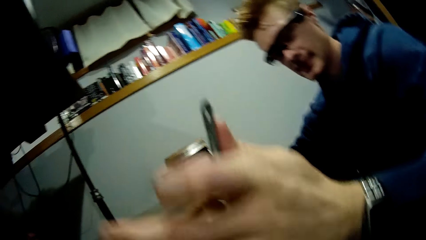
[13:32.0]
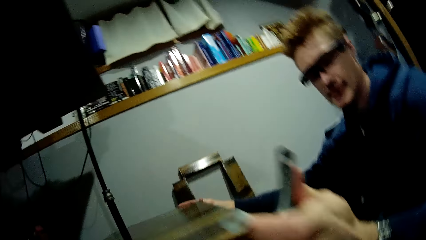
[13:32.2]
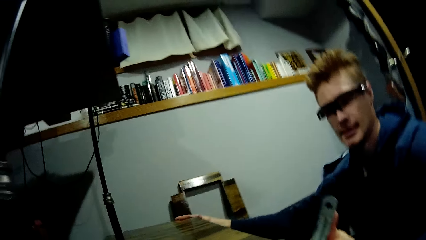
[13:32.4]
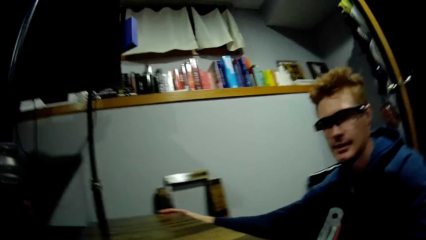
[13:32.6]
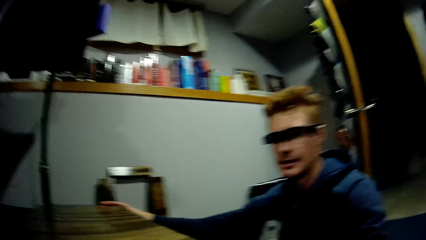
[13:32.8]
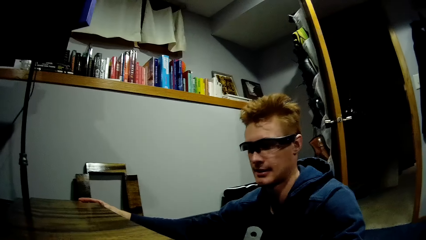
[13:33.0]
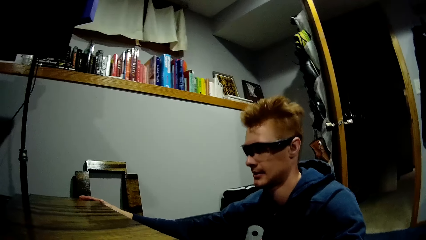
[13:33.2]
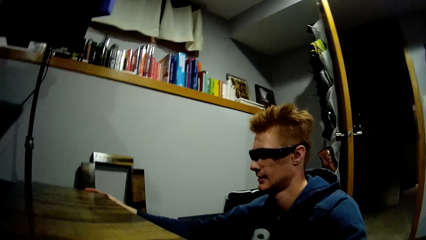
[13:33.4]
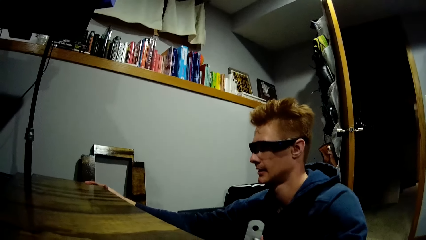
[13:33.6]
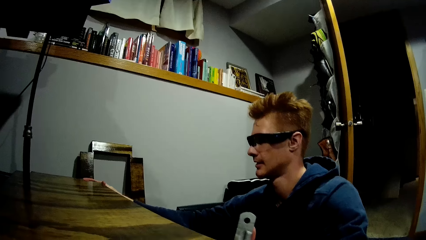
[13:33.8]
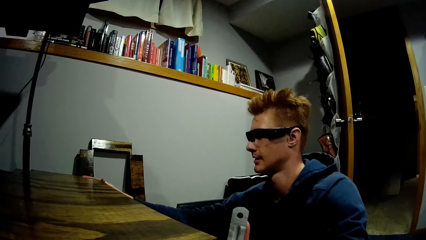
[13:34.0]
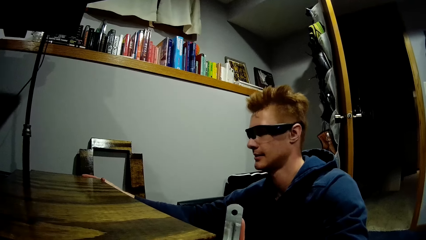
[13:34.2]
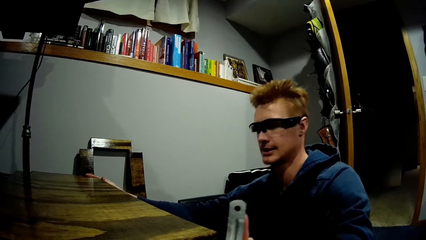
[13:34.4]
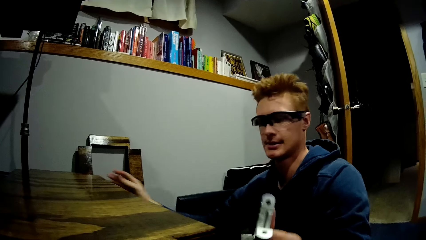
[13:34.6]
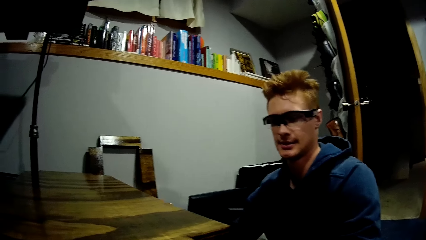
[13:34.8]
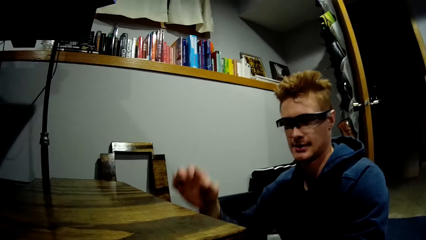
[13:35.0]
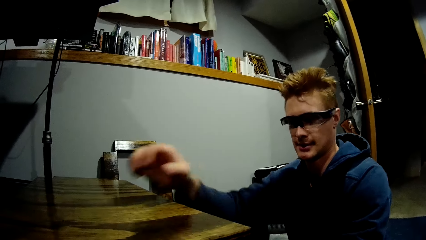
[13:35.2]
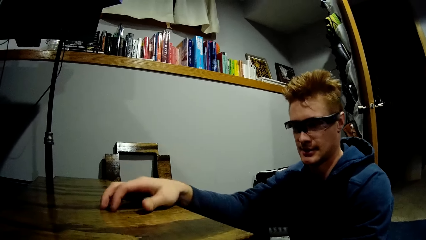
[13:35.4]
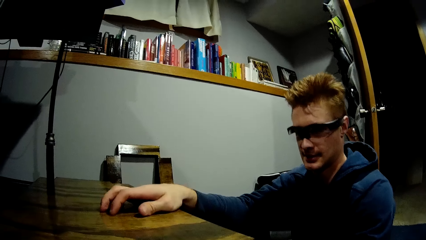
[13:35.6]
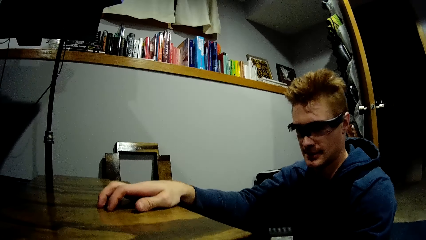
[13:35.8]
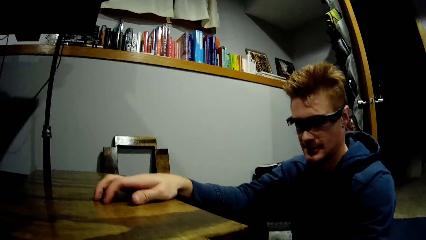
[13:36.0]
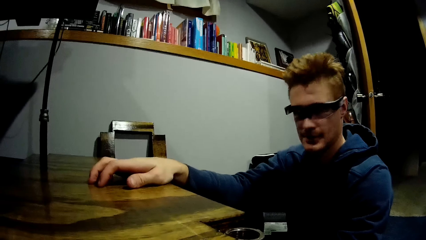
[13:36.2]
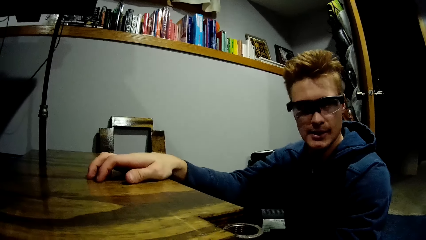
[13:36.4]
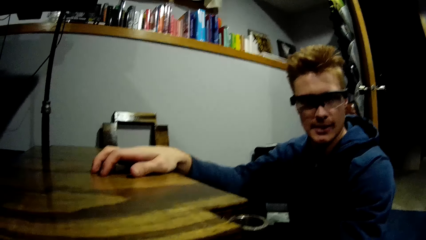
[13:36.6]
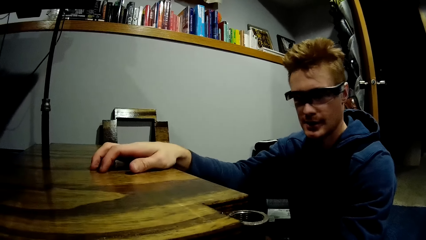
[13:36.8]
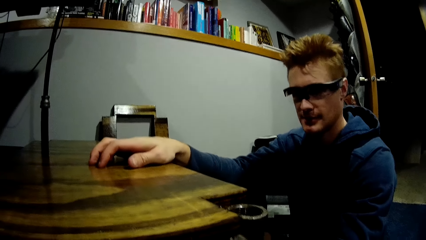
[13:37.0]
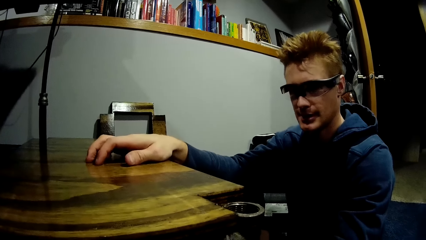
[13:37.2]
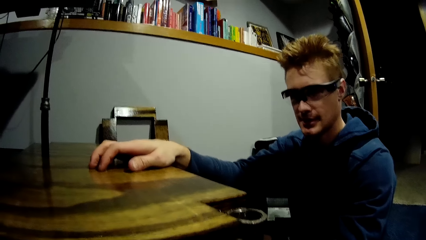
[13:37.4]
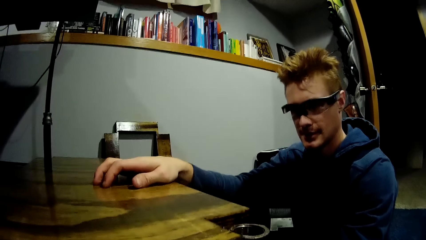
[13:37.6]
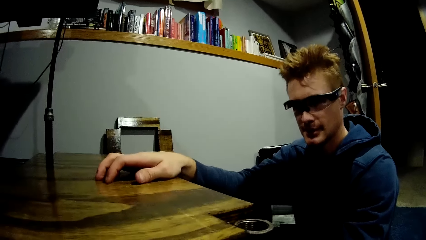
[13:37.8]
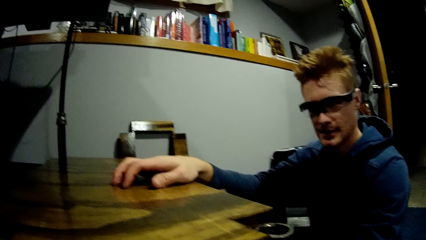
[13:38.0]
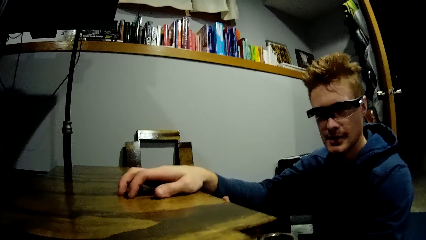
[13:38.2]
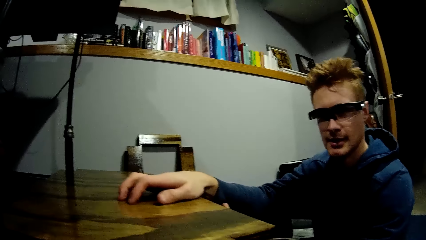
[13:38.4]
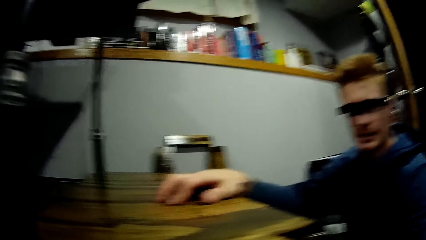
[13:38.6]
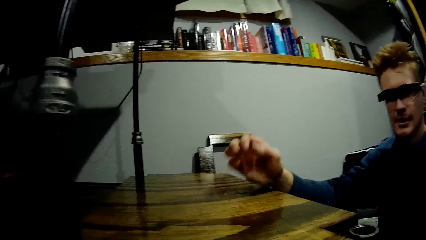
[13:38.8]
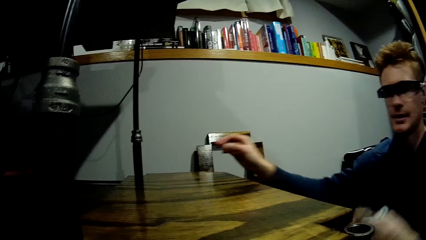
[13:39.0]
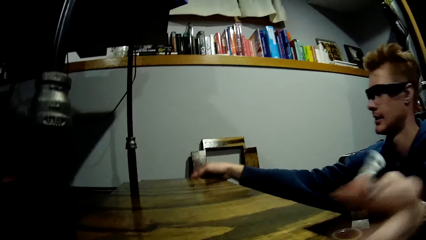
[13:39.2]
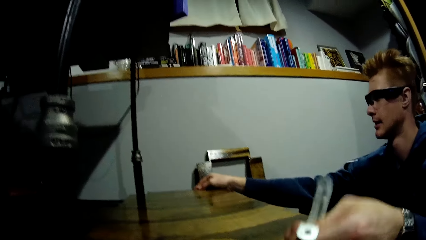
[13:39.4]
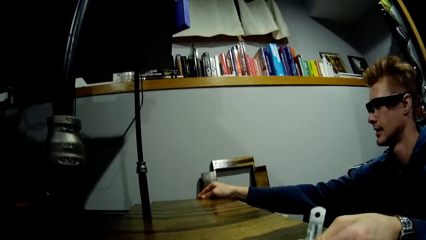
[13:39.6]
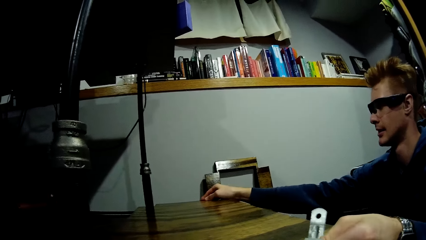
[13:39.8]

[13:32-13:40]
The camera wearer interacts with the man. The man adjusts the plank on the car lift with both hands. The man repairs the hinge.

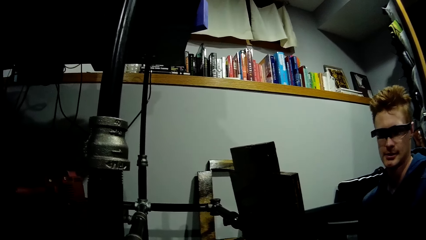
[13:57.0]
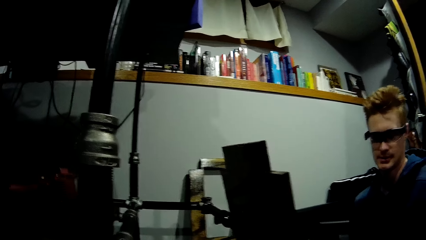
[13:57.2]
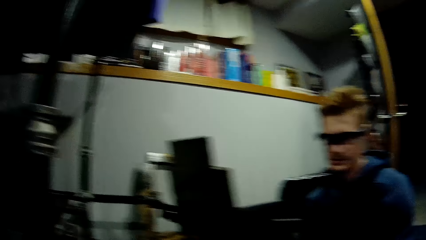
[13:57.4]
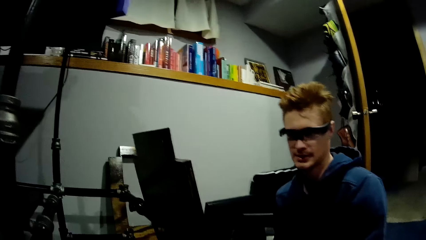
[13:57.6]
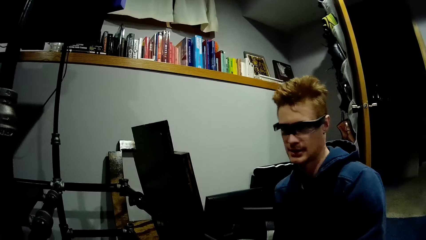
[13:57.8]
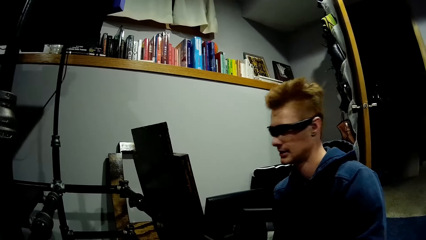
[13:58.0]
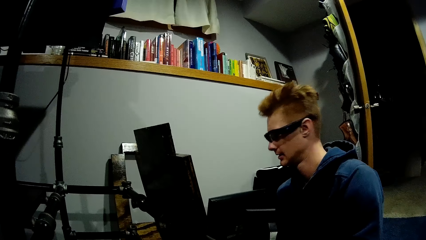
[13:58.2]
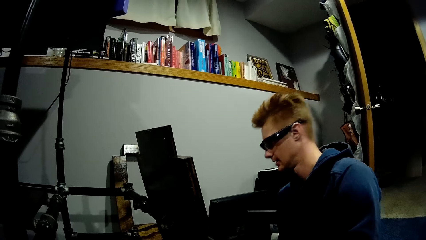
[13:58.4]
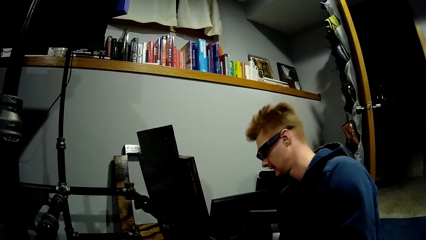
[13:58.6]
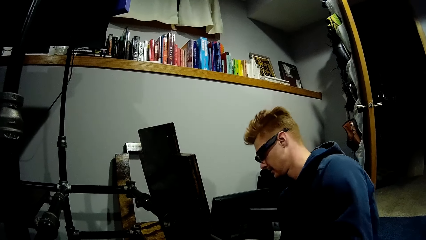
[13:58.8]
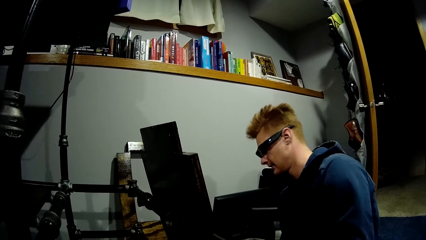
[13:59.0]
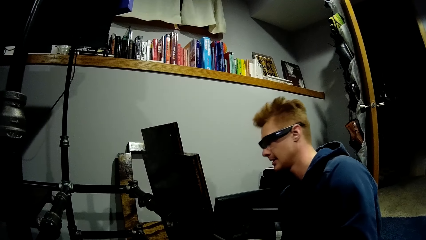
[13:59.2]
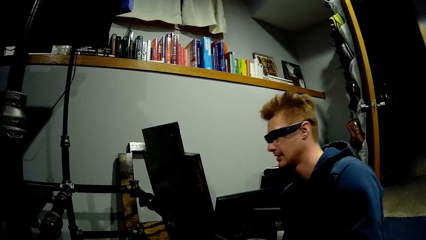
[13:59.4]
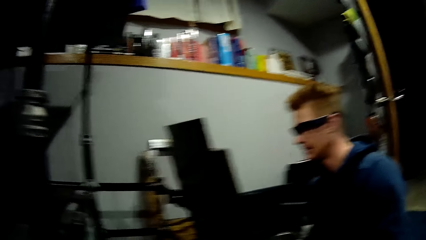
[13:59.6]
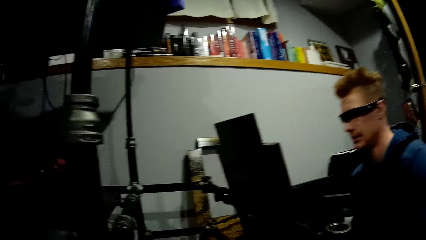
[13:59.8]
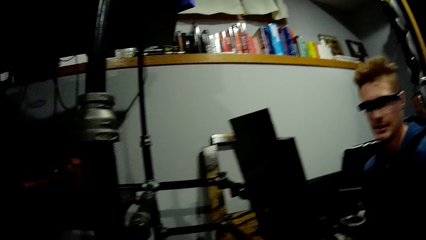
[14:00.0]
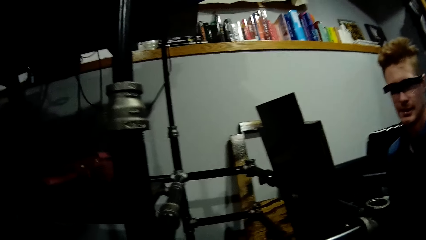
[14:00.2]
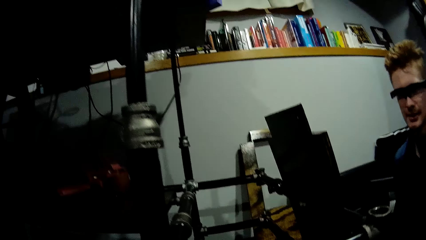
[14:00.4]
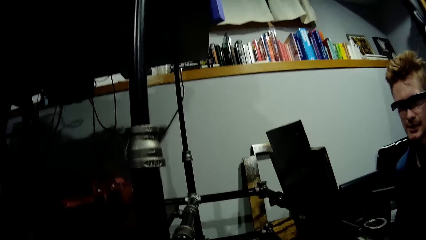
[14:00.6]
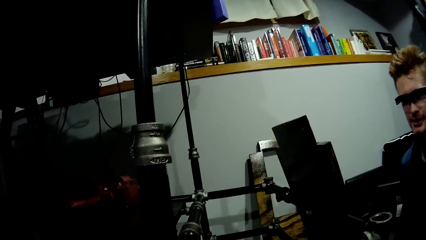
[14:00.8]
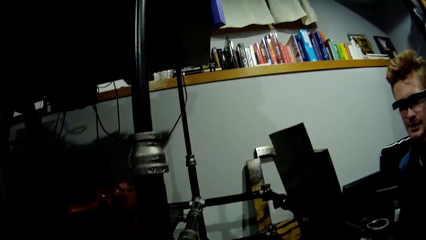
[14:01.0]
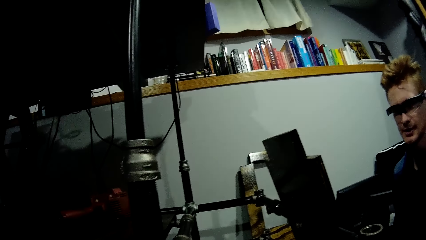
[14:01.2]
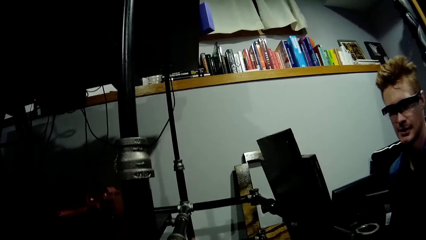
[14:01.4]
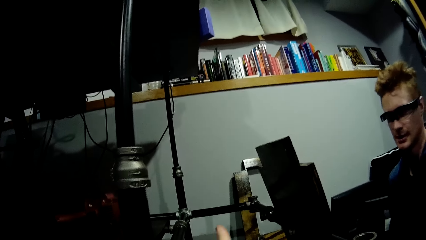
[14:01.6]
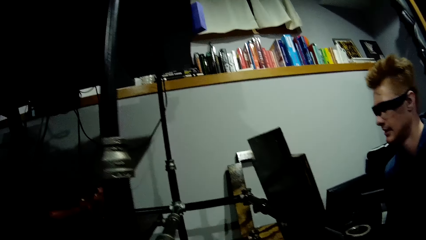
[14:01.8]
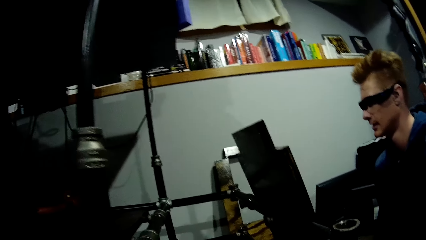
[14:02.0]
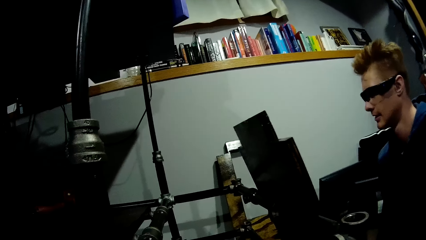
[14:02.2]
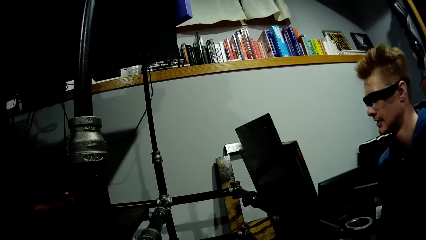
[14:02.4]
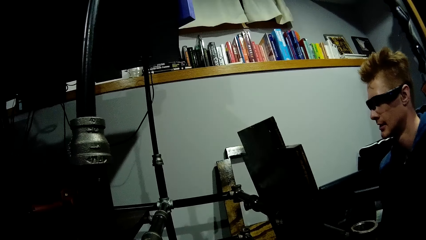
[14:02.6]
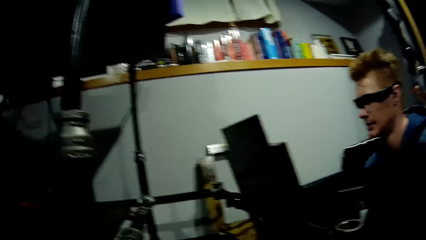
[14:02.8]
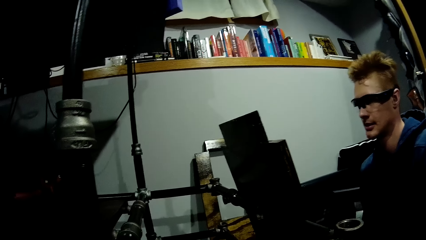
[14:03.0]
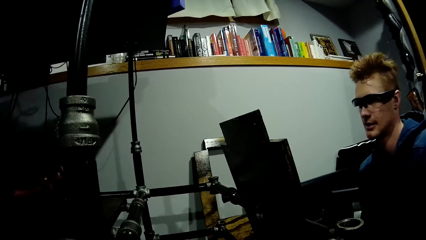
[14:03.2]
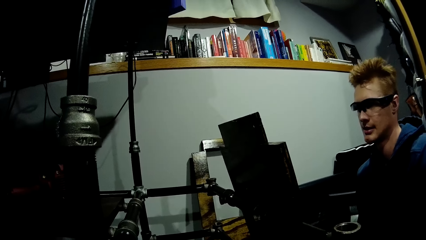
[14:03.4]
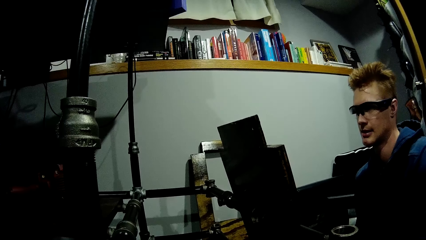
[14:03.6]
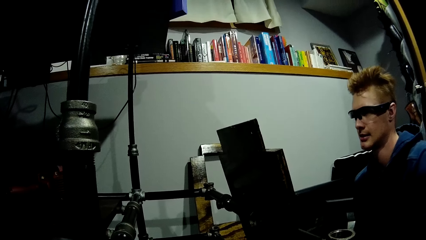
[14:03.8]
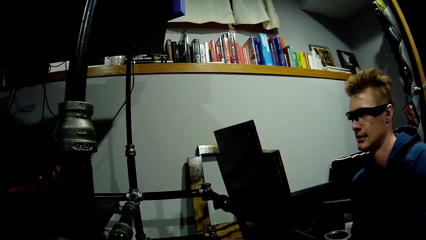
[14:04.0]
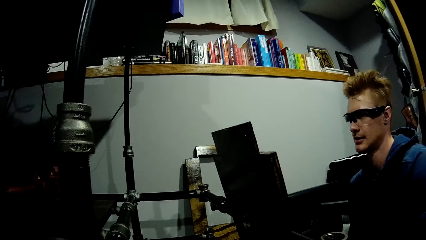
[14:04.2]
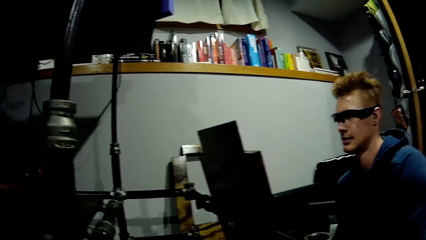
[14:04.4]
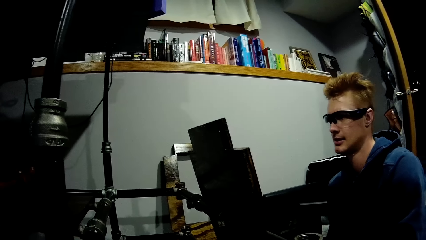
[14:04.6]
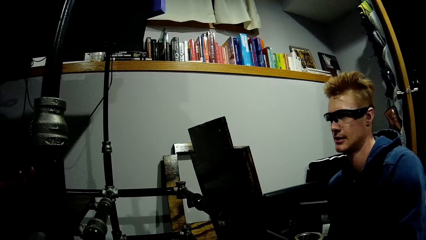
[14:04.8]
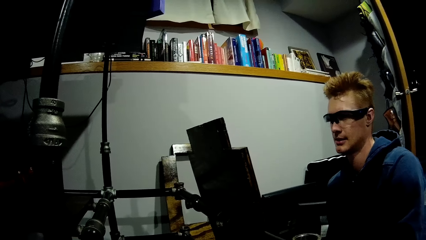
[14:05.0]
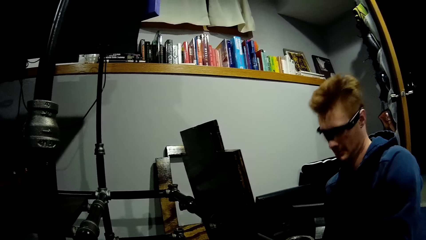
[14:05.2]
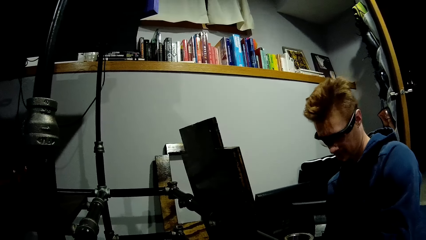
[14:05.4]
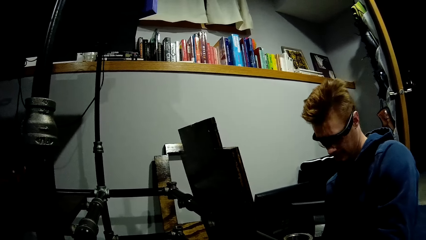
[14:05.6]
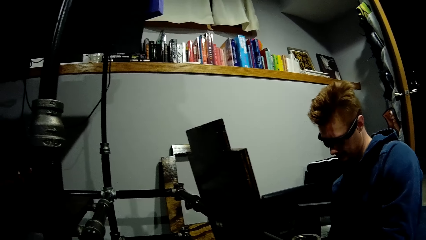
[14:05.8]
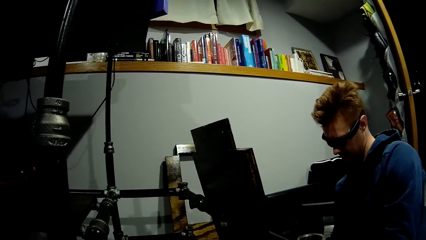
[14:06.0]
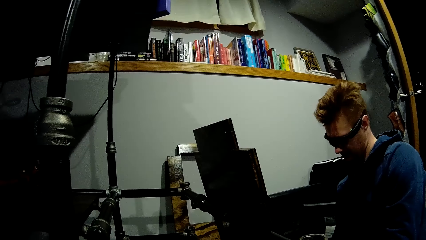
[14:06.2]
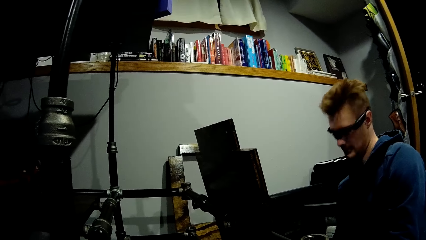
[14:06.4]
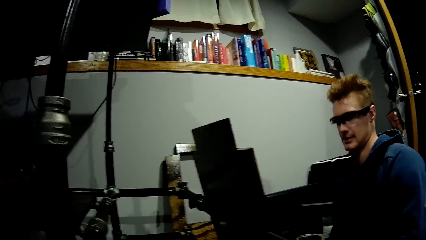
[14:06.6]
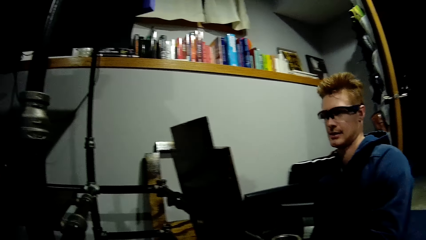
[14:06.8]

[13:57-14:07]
A person stares at the board.
